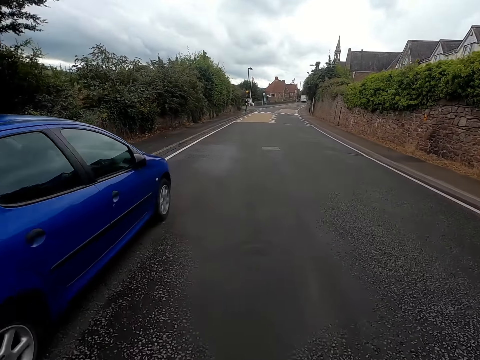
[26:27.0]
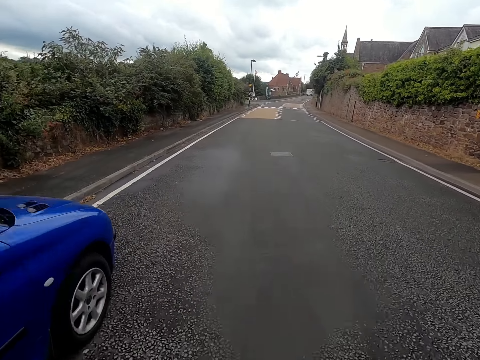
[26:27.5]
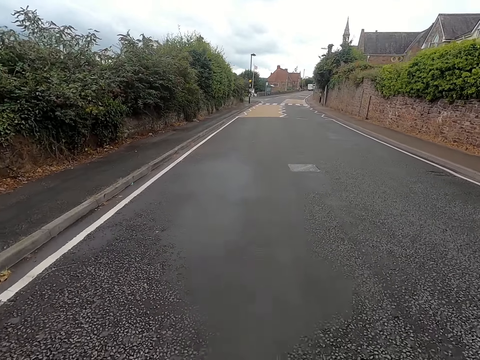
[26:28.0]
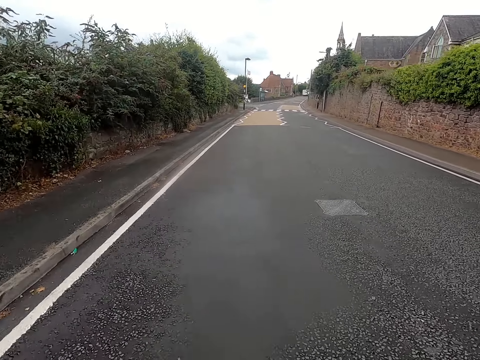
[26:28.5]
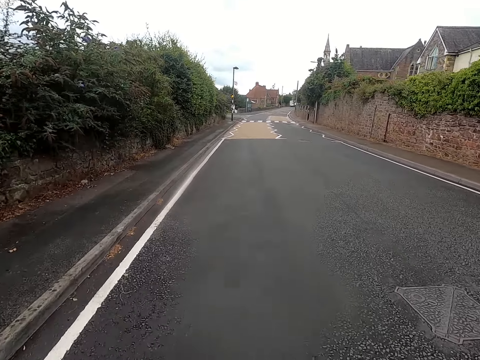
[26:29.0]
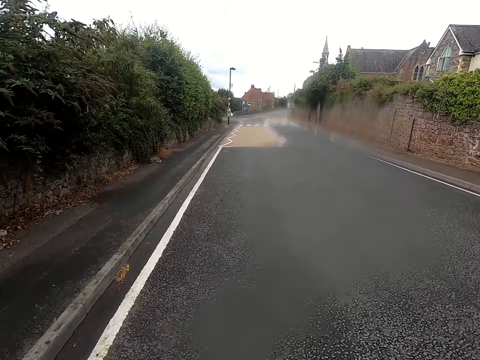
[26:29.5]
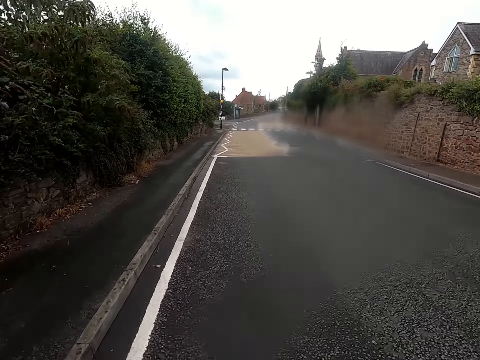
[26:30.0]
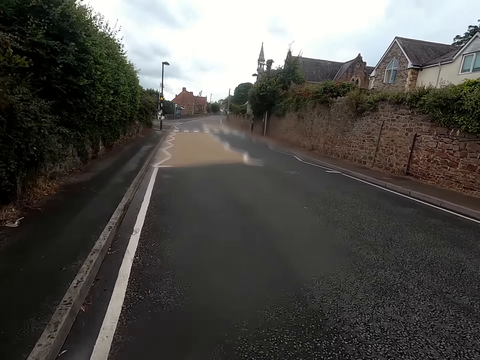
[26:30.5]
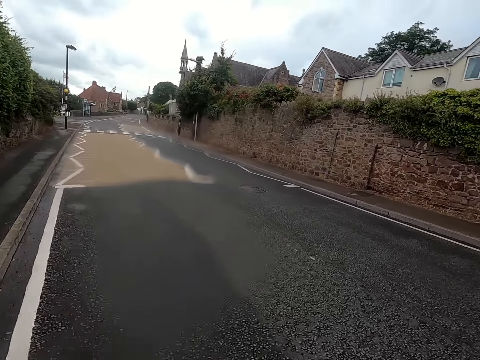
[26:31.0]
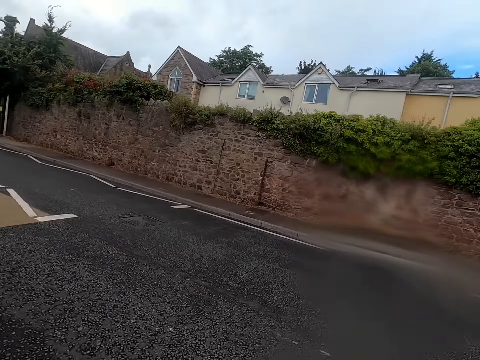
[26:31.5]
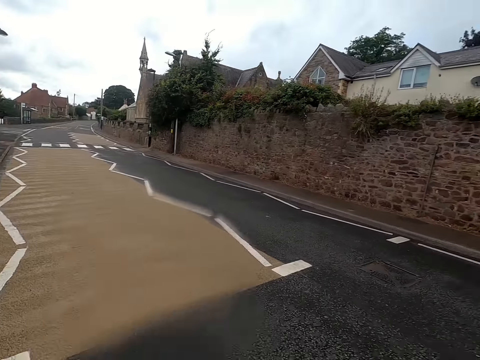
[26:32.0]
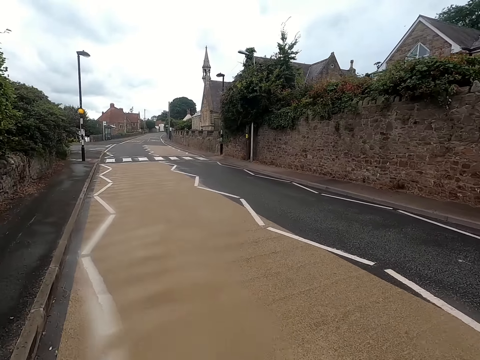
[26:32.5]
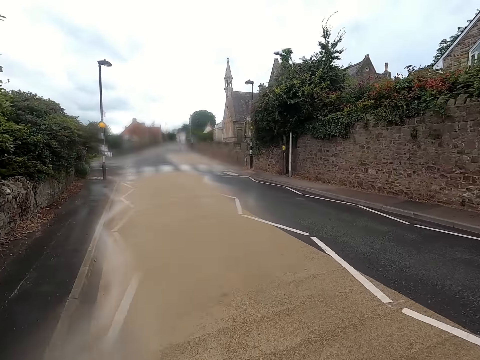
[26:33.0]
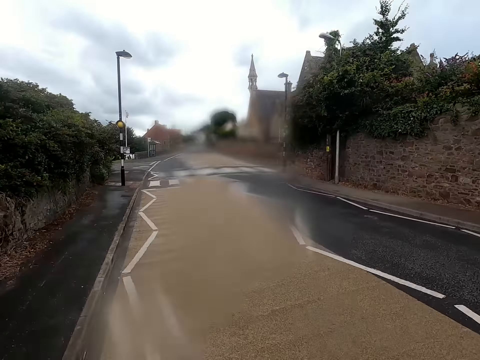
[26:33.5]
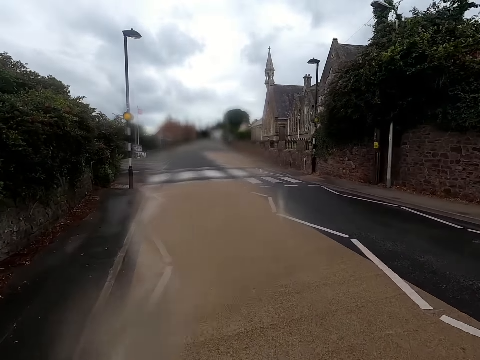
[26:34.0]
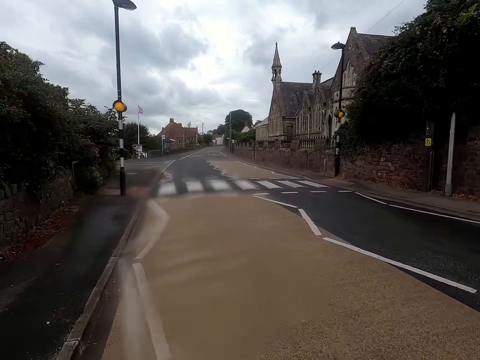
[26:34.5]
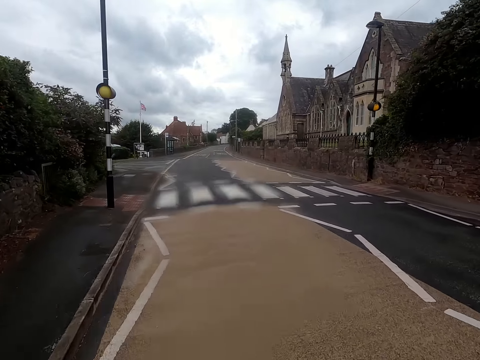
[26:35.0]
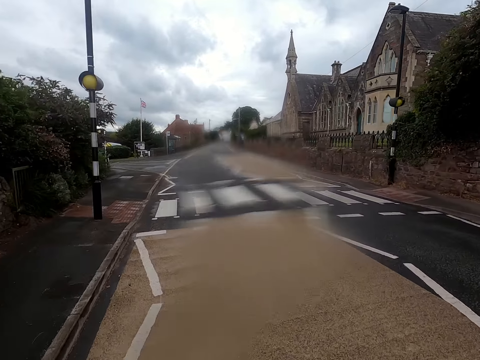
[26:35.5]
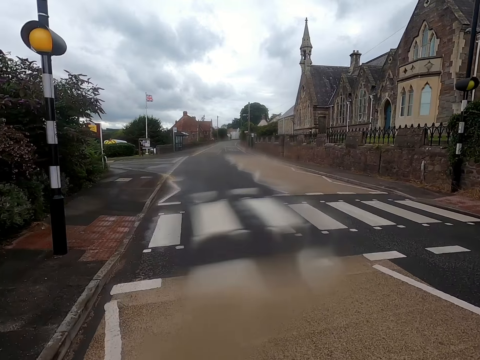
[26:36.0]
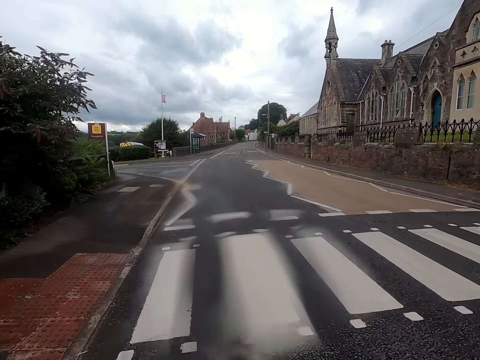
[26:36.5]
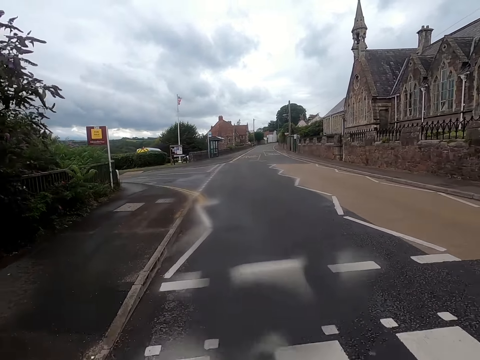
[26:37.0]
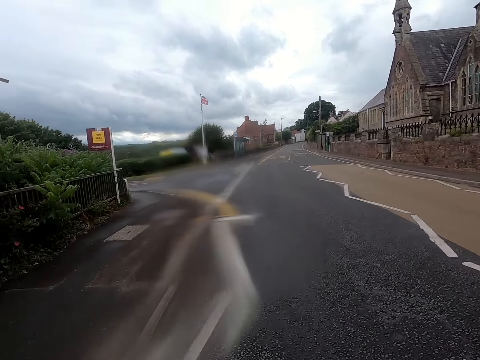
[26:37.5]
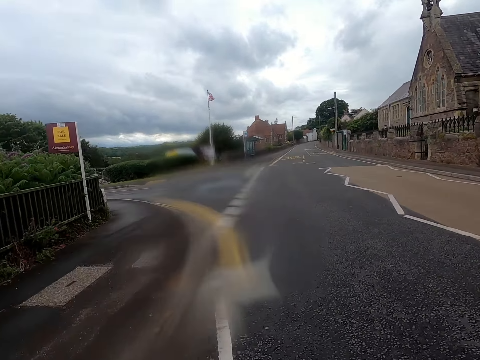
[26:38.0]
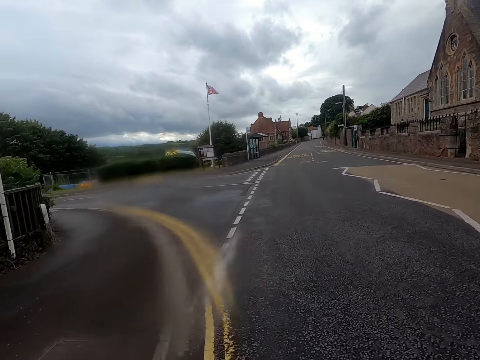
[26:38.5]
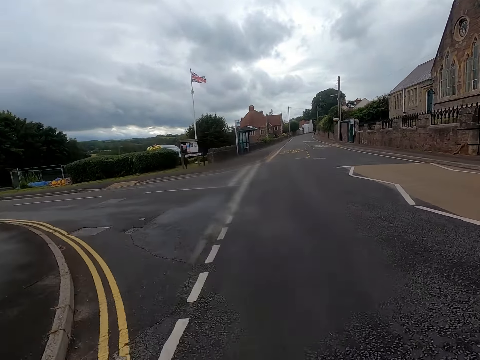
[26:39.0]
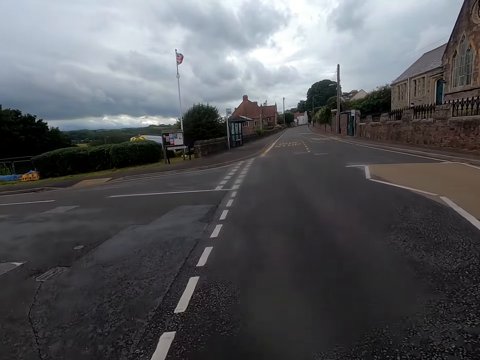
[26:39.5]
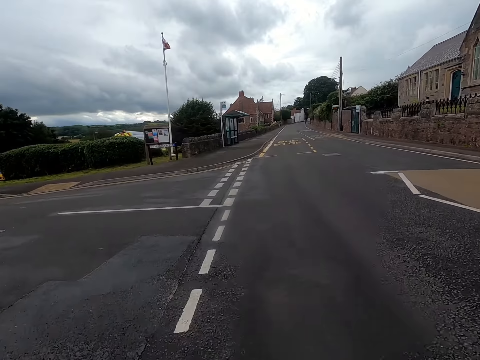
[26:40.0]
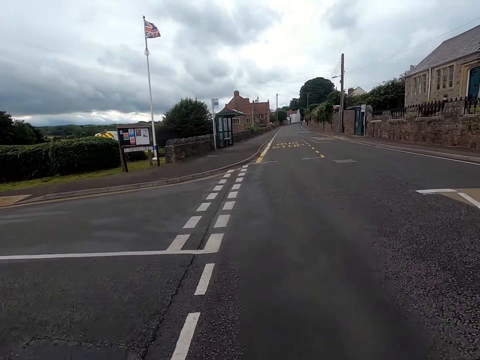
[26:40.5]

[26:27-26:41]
The camera wearer looks around a road. They ride a bicycle on the road.

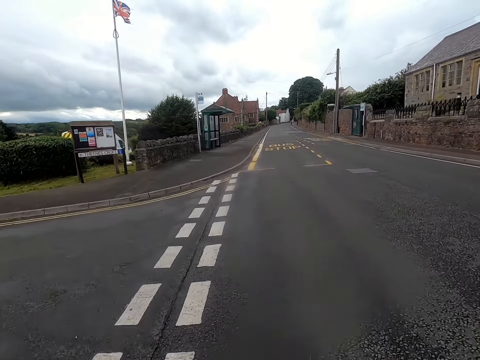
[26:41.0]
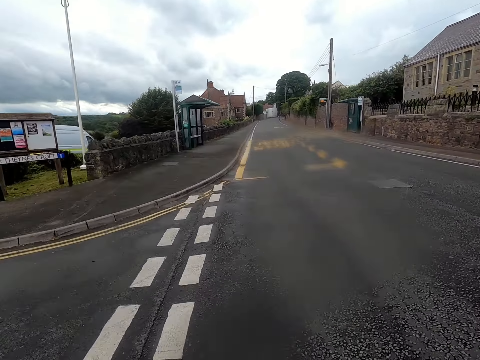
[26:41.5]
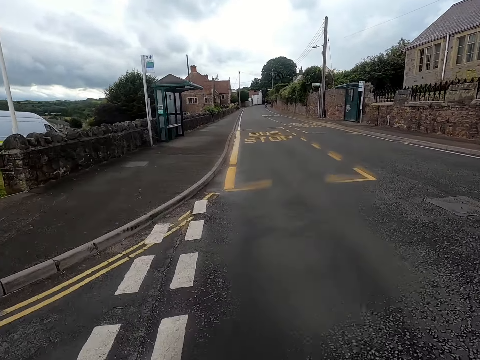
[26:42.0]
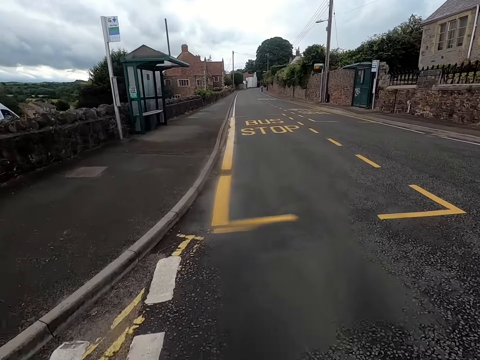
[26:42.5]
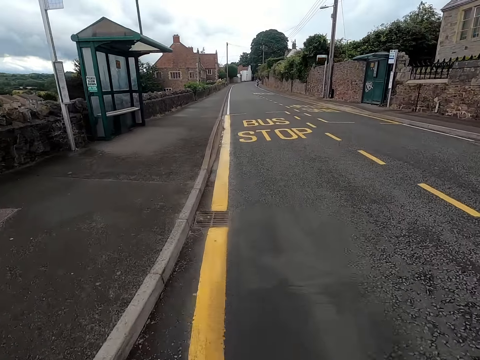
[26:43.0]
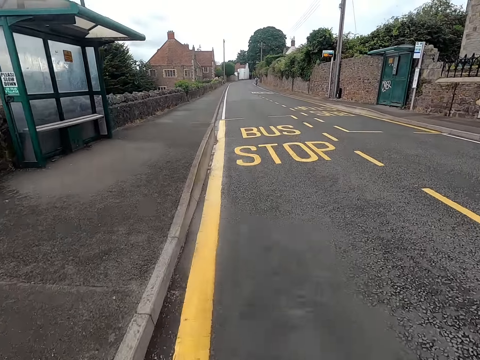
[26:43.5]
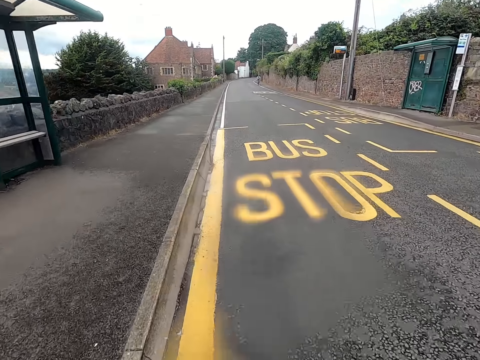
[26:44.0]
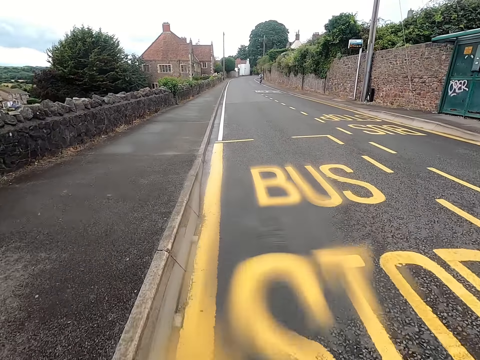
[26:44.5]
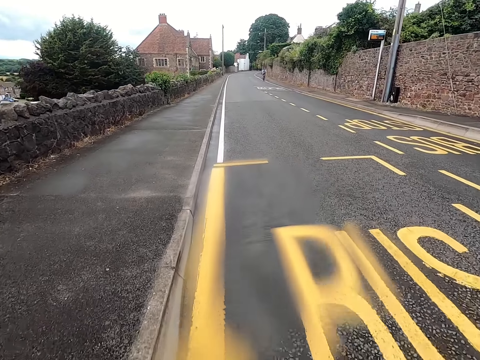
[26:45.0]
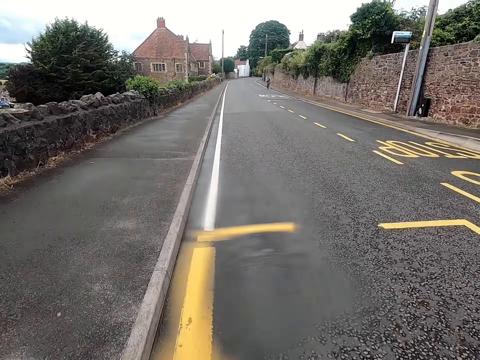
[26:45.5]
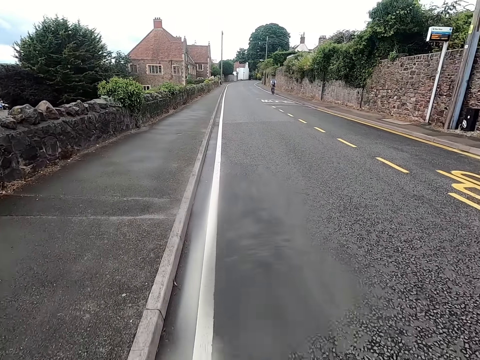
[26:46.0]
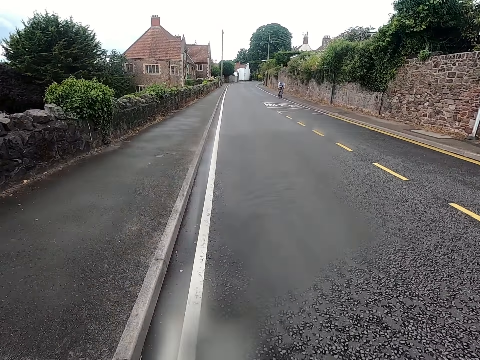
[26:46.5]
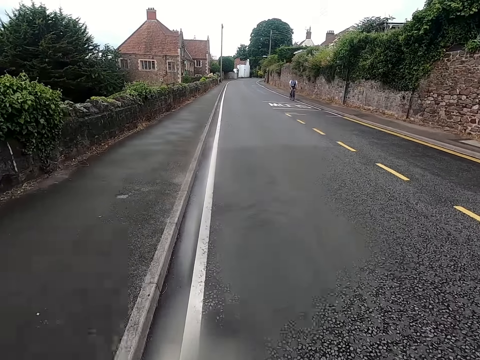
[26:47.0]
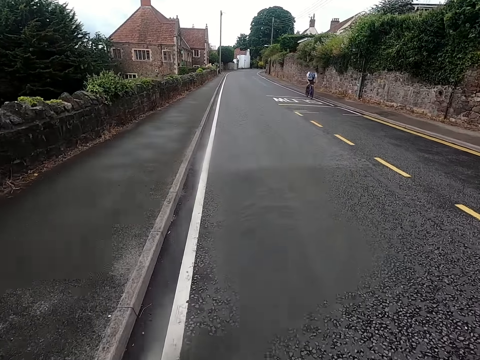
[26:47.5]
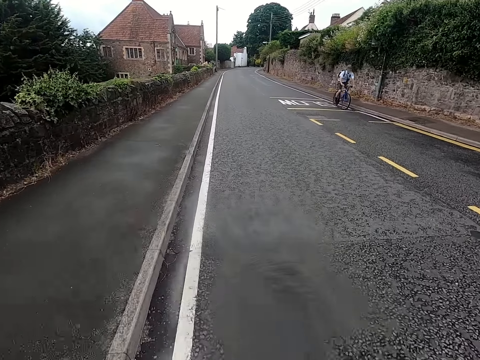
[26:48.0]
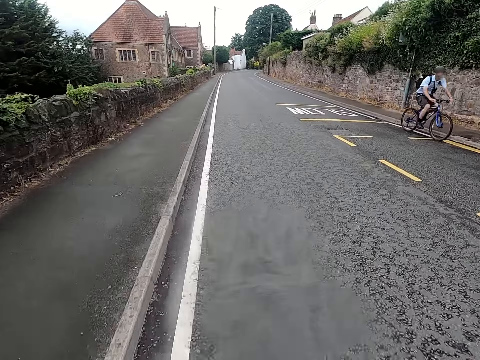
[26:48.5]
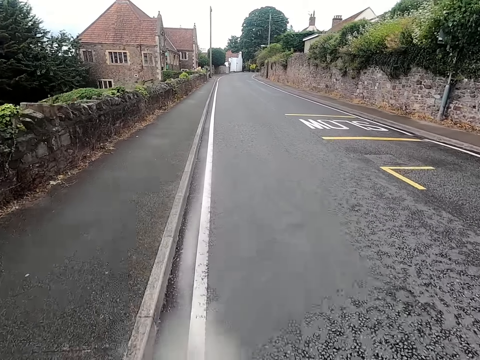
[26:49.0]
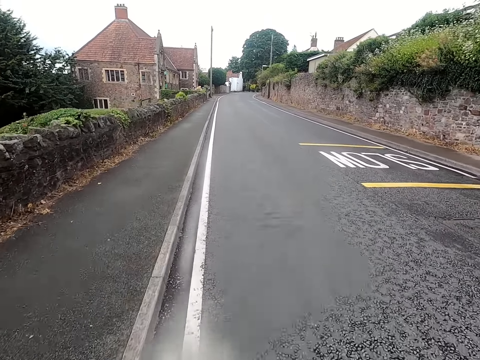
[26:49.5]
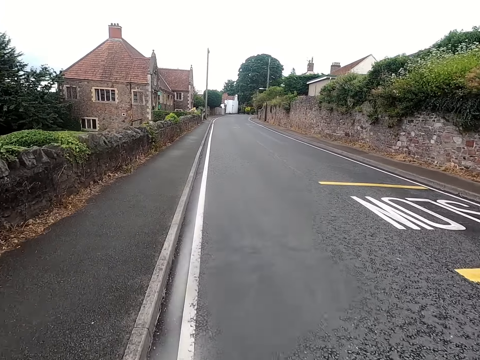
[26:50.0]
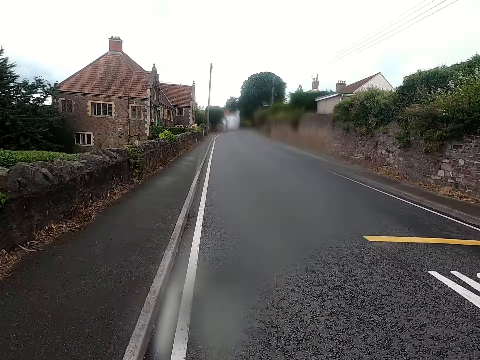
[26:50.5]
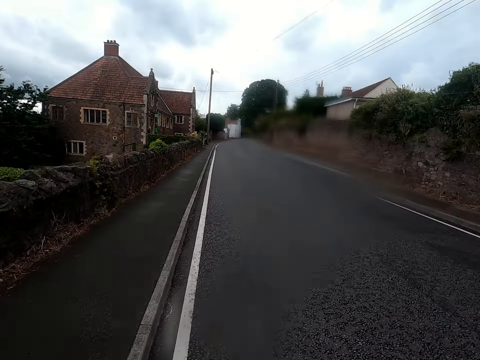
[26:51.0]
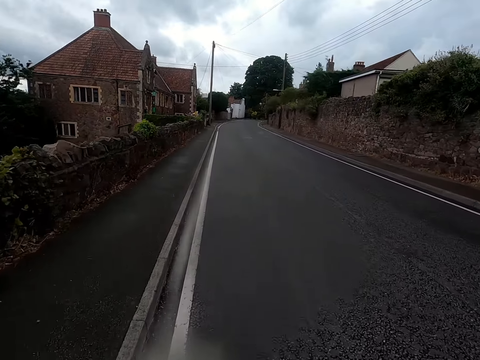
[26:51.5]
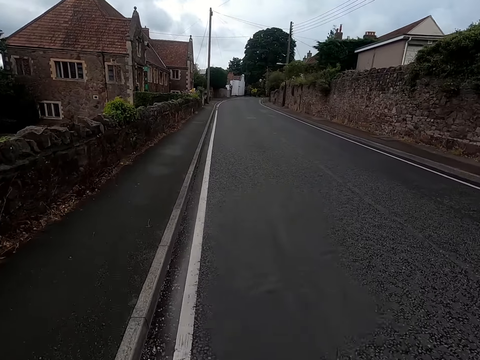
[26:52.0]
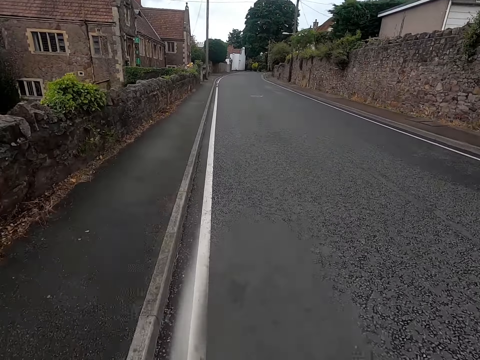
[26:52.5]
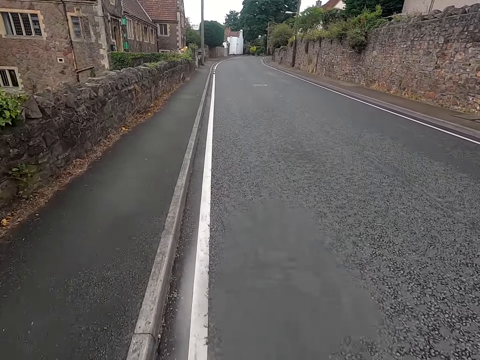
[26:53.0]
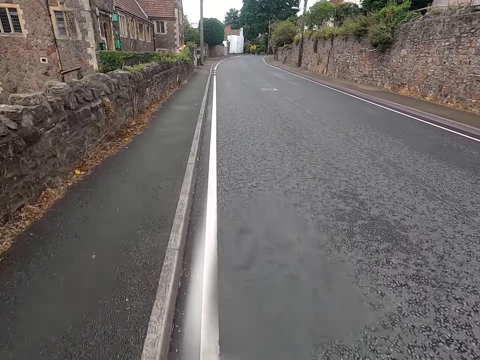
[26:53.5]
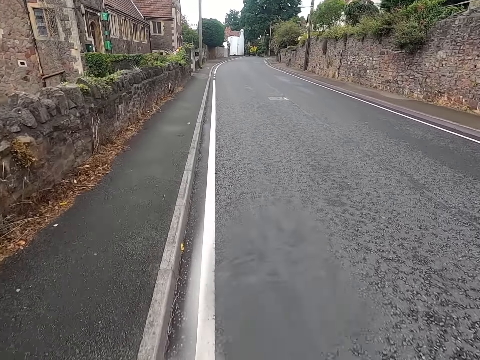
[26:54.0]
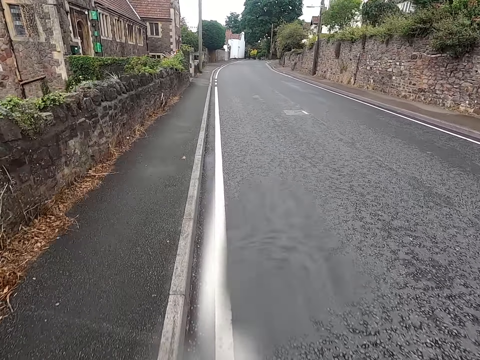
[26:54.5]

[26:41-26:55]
A man rides a bicycle past the camera wearer. The camera wearer rides a bicycle on a road.
